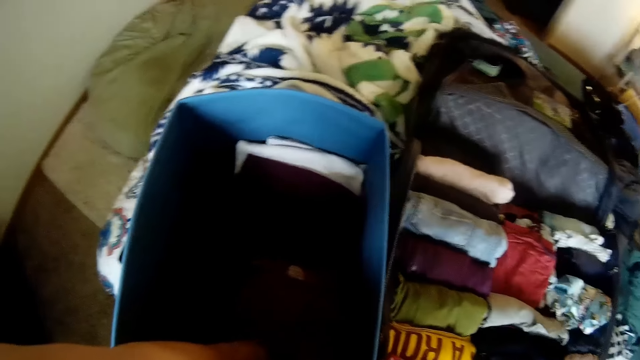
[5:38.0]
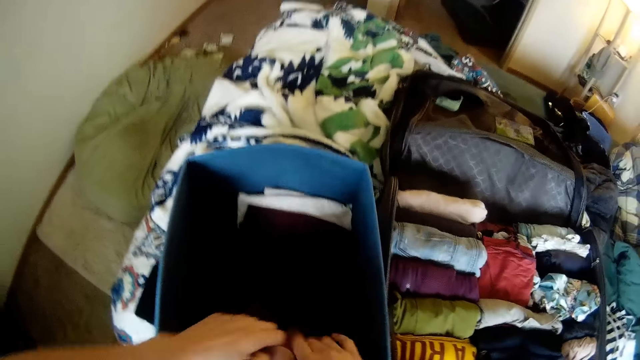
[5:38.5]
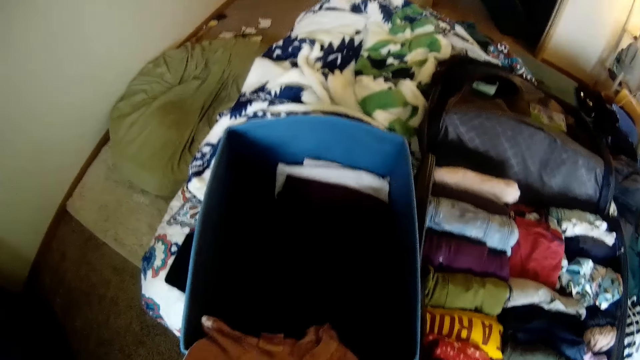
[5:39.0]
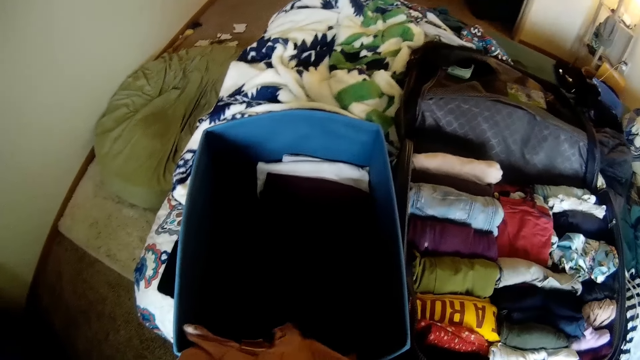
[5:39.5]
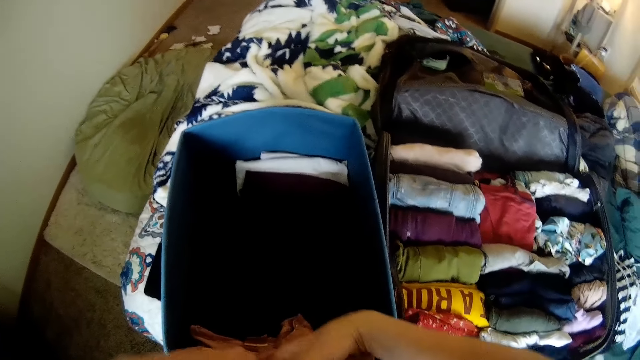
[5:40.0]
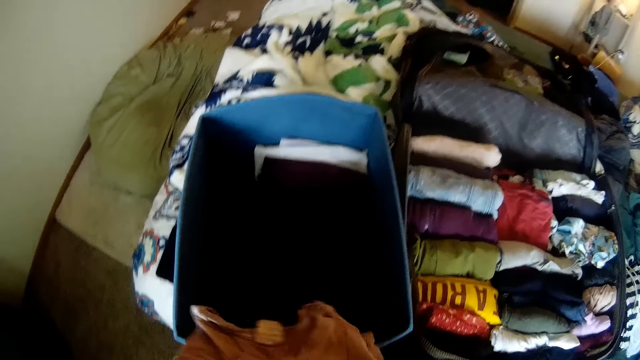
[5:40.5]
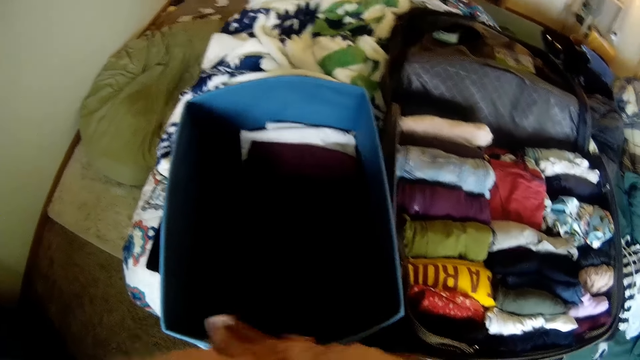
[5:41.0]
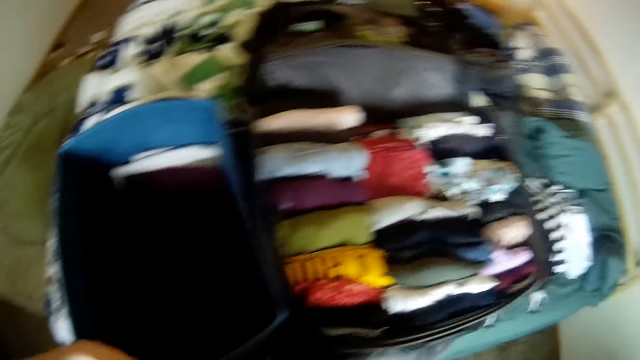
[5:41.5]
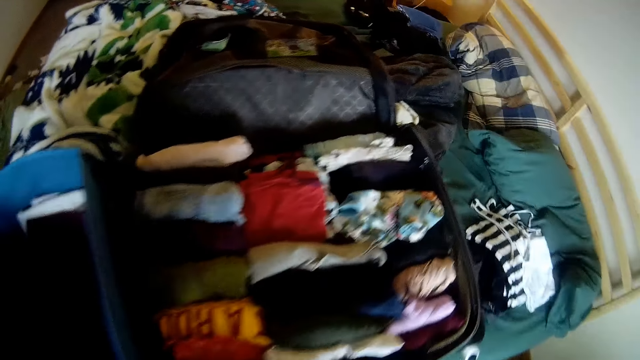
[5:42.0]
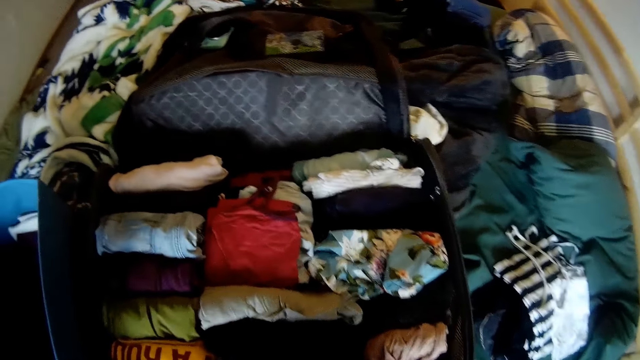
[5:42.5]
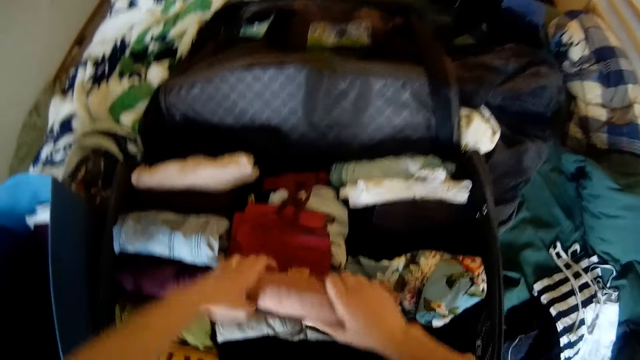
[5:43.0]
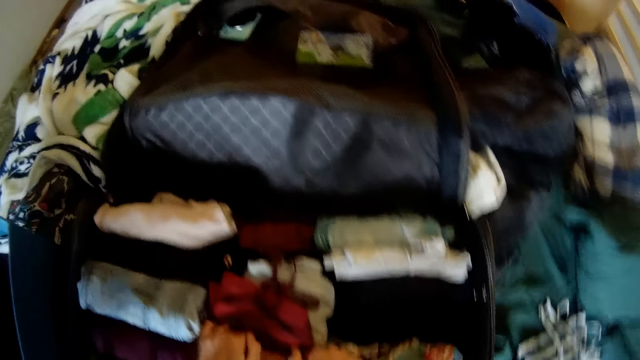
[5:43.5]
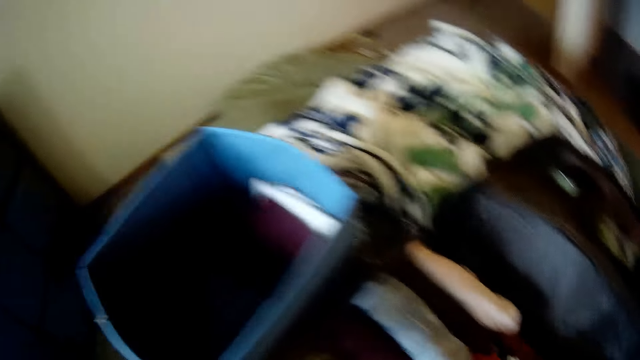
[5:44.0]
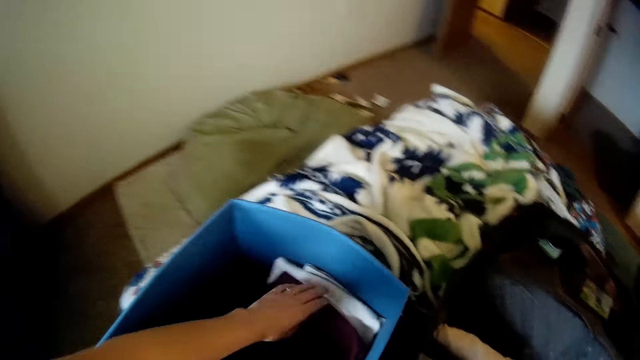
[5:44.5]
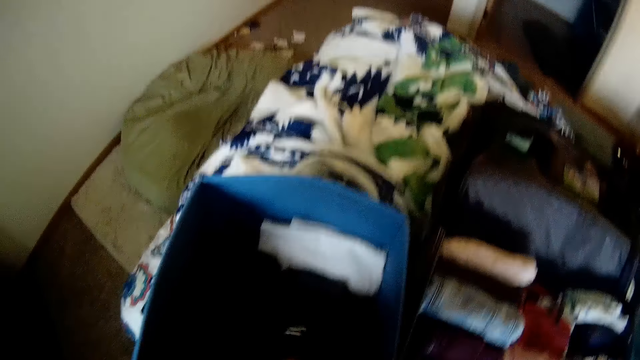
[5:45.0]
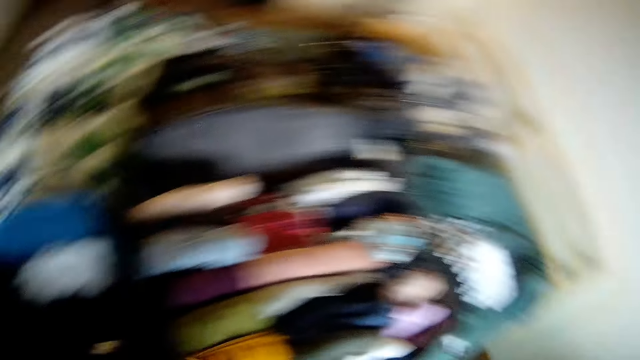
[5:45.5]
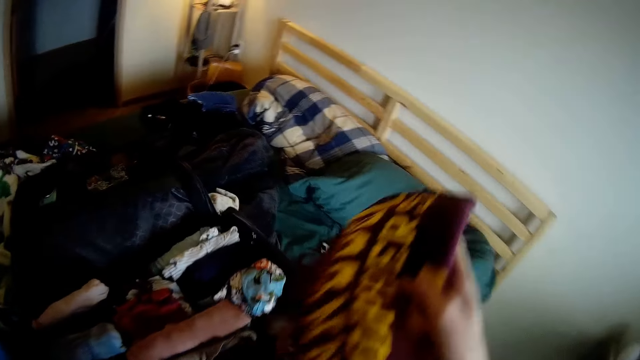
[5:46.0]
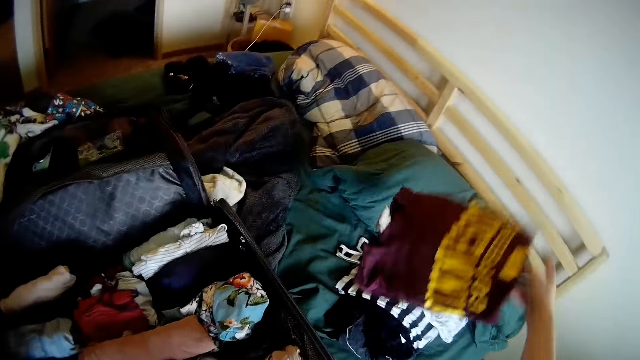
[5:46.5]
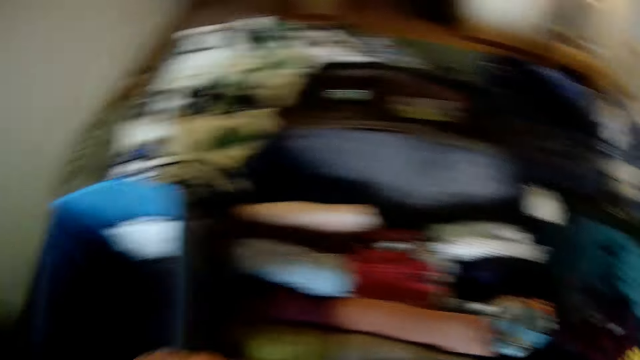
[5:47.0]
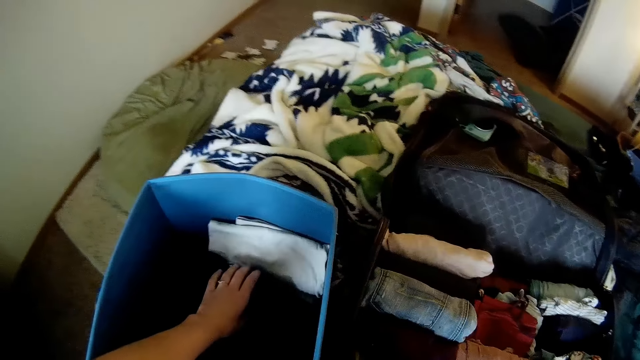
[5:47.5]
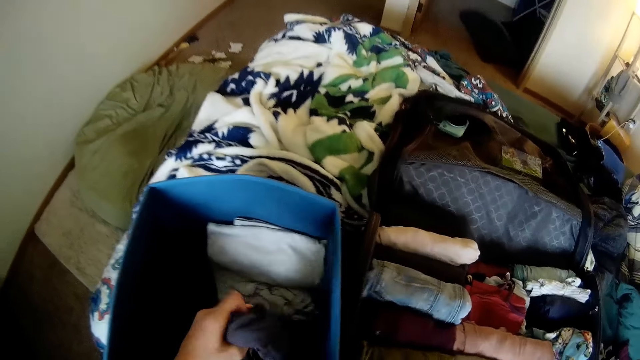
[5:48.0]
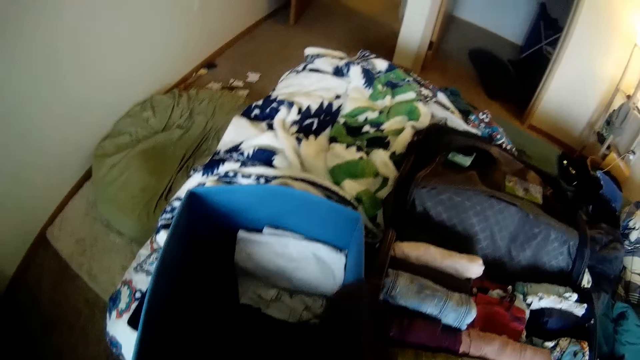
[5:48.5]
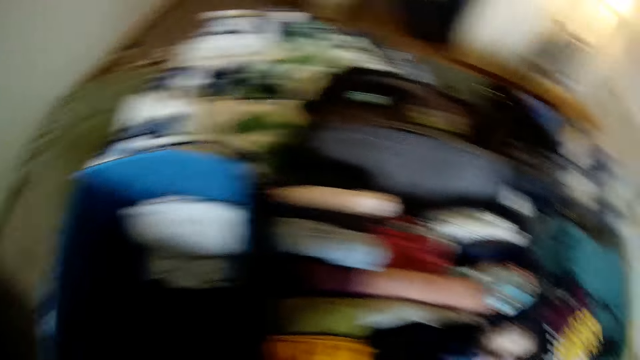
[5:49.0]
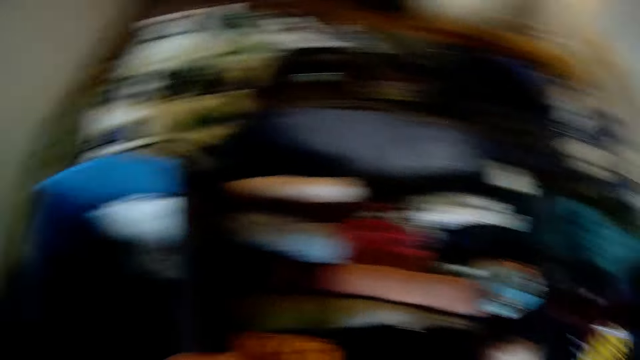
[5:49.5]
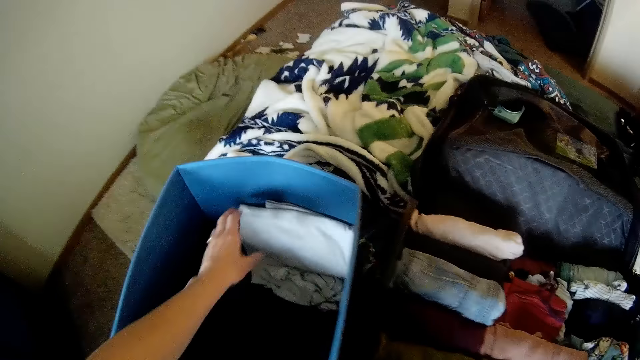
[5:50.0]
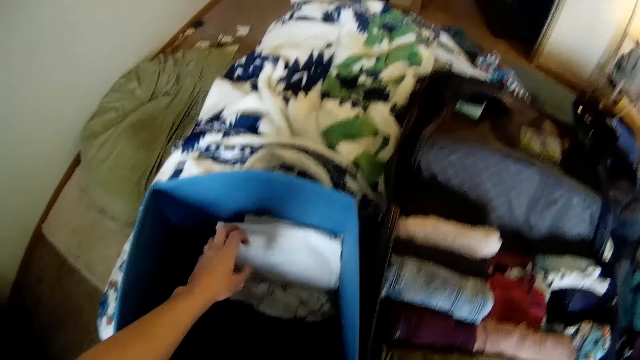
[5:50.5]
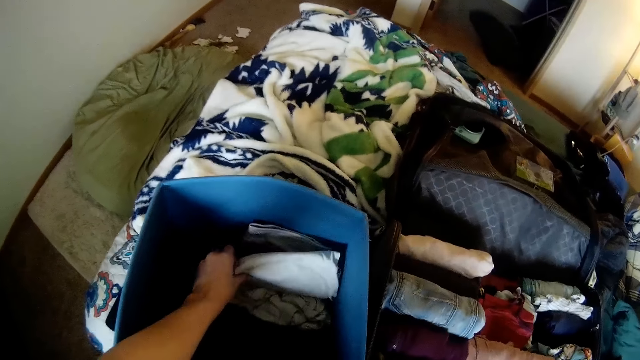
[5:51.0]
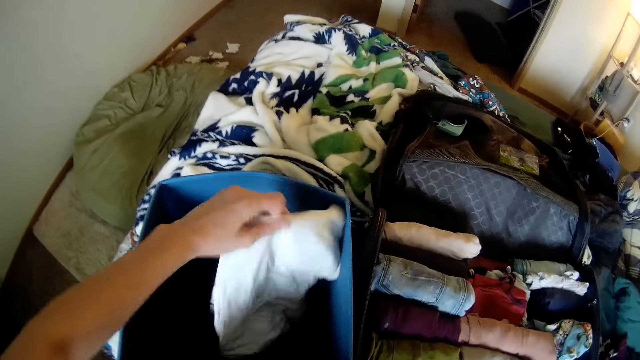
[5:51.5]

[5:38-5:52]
The camera wearer takes a cloth from the laundry container with her left hand. She holds the cloth with both hands. She folds the cloth on her lap with both hands. She drops the cloth in the bag with both hands. She takes a cloth from the laundry container with her left hand. She transfers the cloth to her right hand. She drops the cloth on the bed with her right hand. She takes a cloth from the laundry container with her left hand. She transfers the cloth to her right hand. She drops the cloth on the bed with her right hand. She takes a cloth from the laundry container with her left hand.

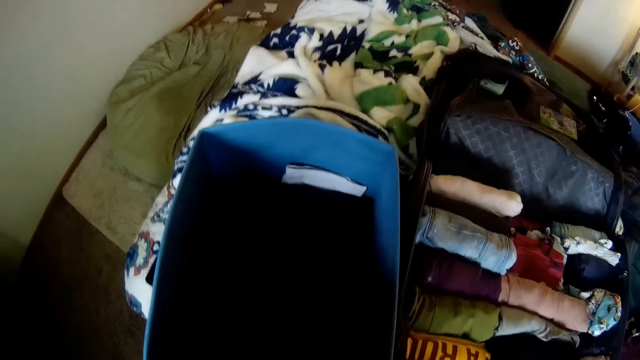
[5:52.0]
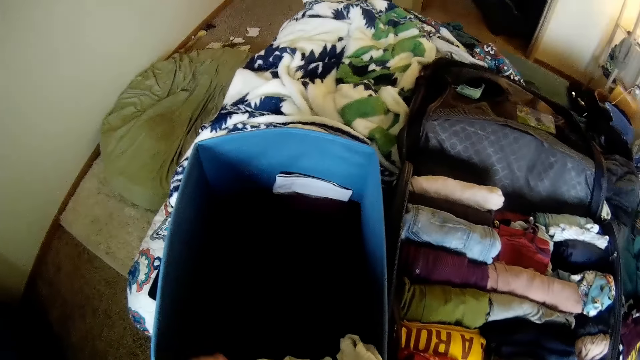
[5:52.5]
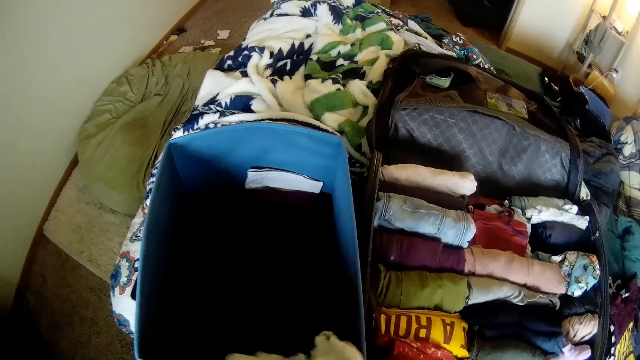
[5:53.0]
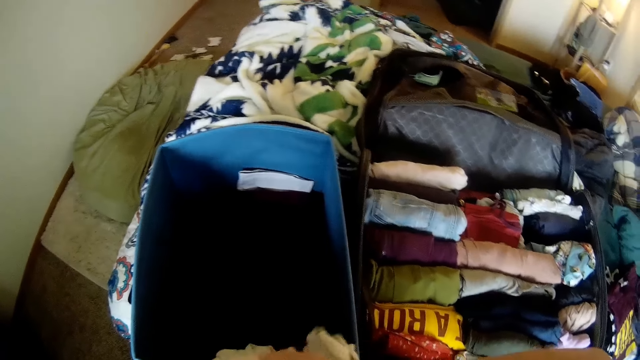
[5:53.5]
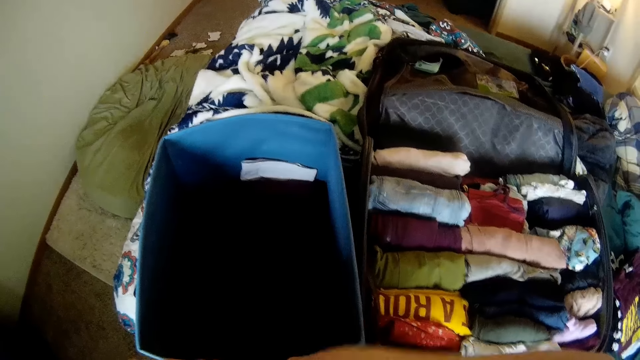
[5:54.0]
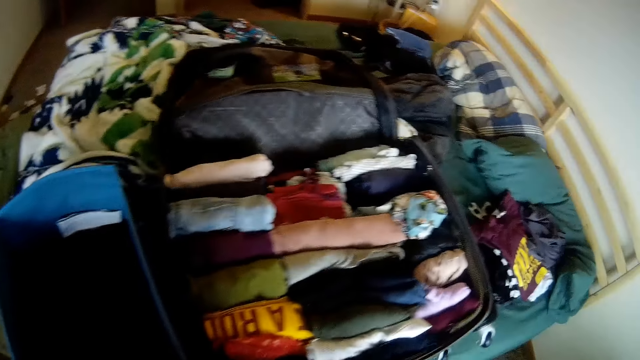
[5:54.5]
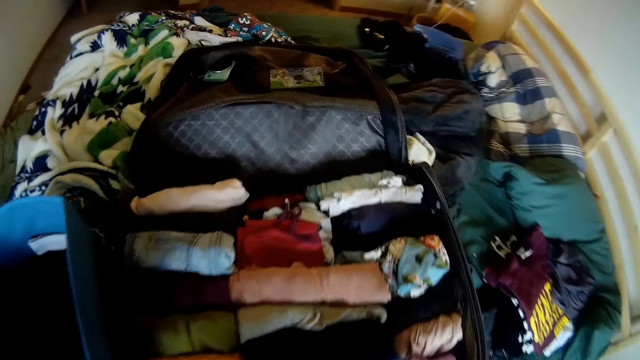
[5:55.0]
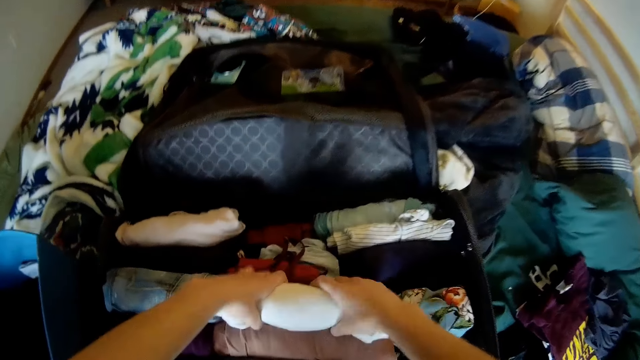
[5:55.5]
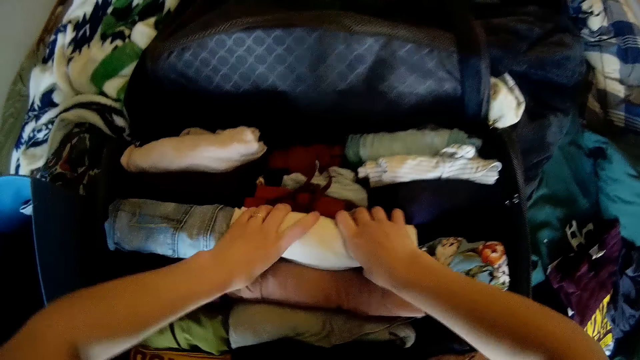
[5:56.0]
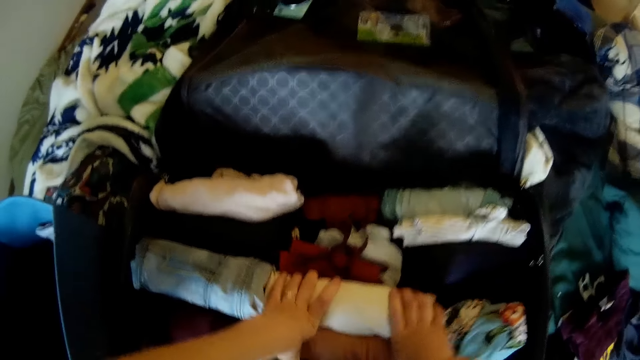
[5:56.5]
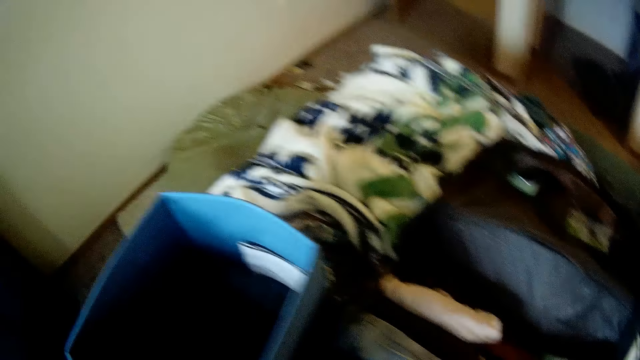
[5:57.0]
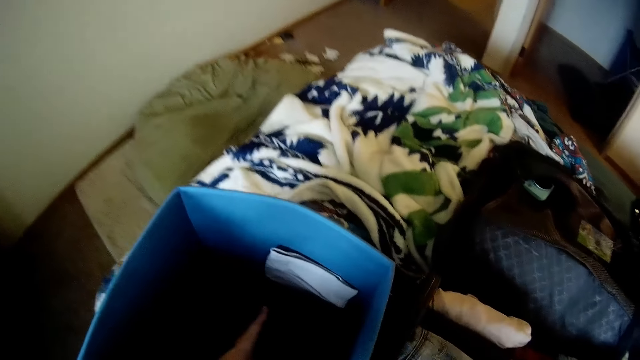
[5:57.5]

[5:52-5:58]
The camera wearer folds the cloth on her lap with both hands. She drops the cloth in the bag with both hands.
